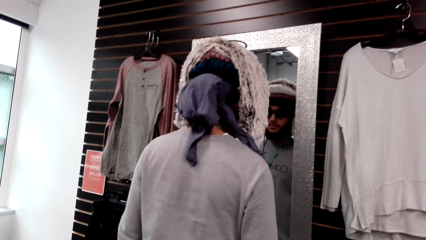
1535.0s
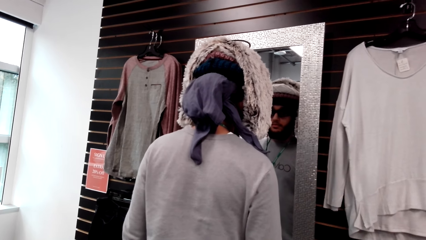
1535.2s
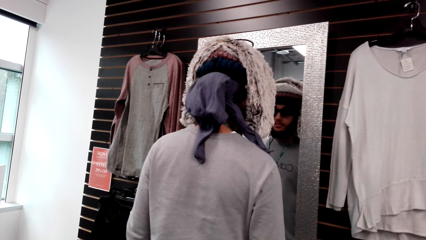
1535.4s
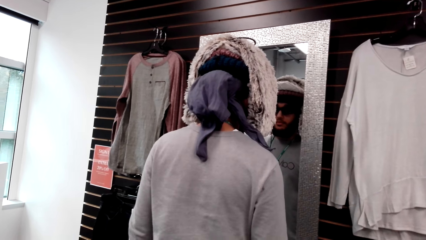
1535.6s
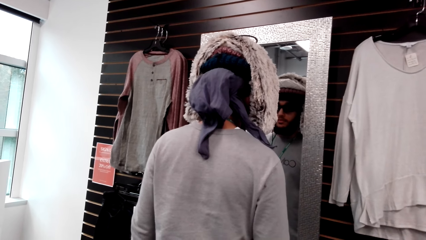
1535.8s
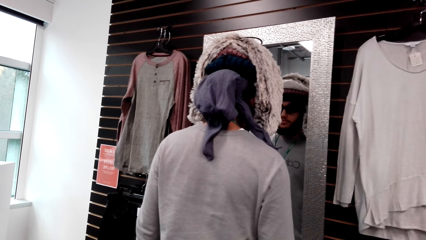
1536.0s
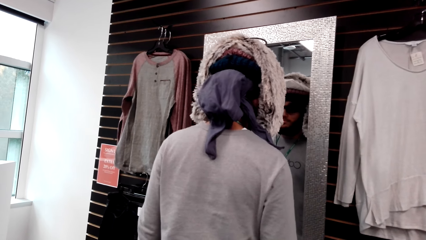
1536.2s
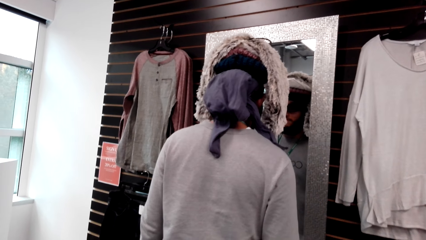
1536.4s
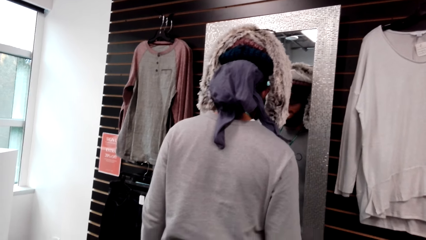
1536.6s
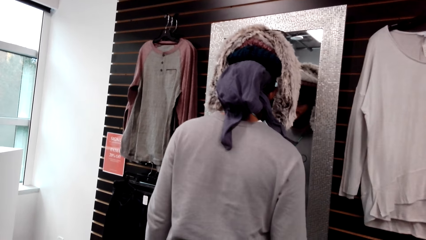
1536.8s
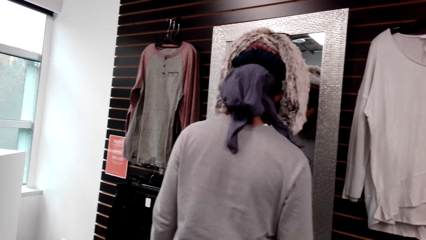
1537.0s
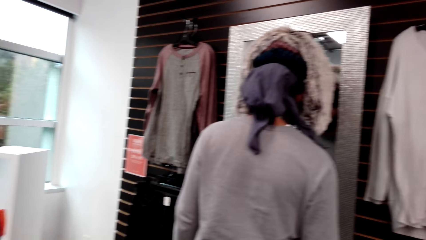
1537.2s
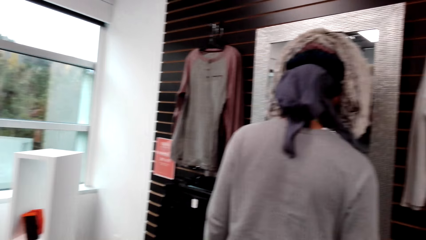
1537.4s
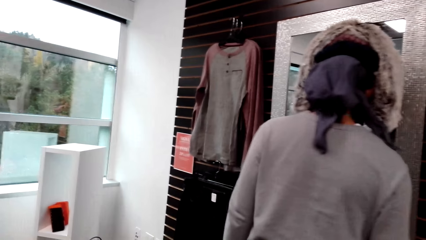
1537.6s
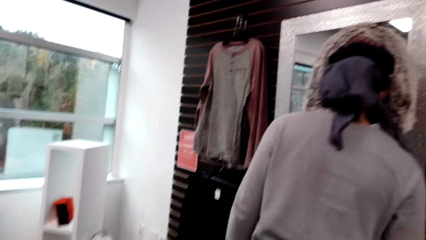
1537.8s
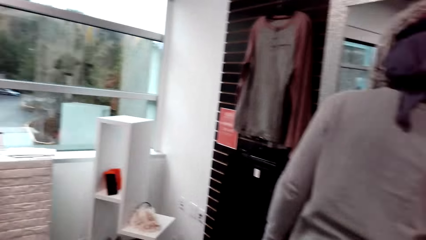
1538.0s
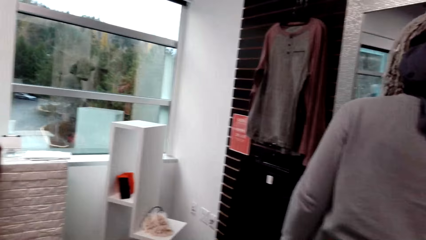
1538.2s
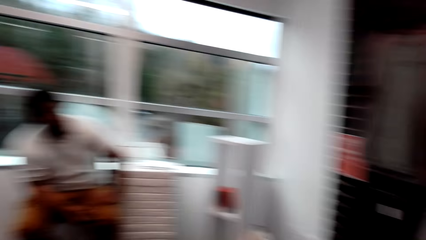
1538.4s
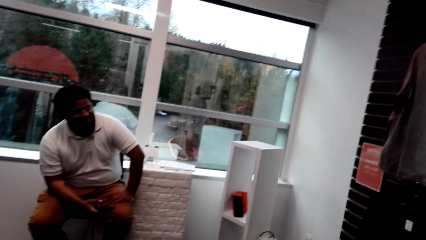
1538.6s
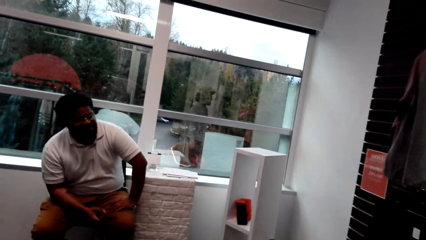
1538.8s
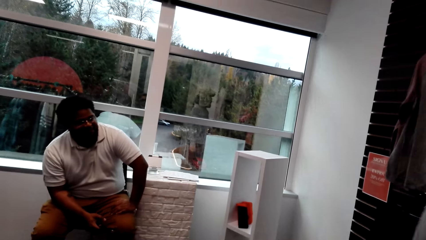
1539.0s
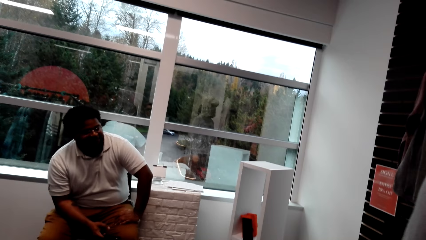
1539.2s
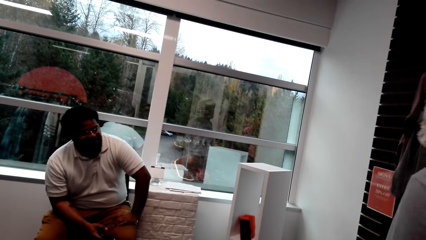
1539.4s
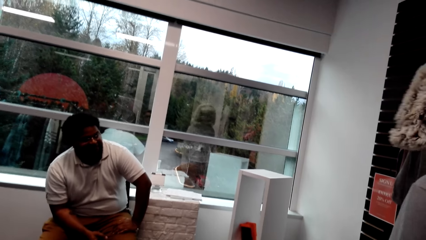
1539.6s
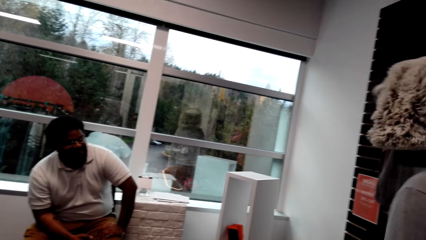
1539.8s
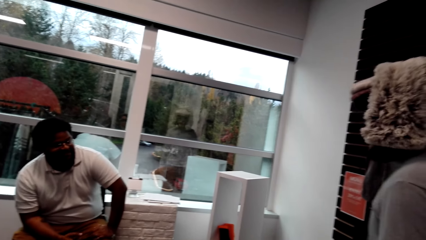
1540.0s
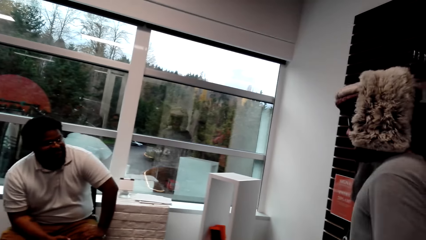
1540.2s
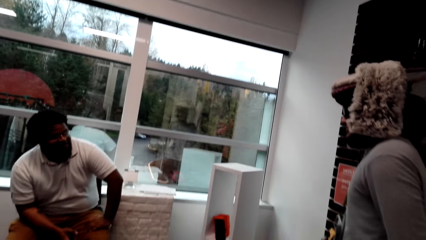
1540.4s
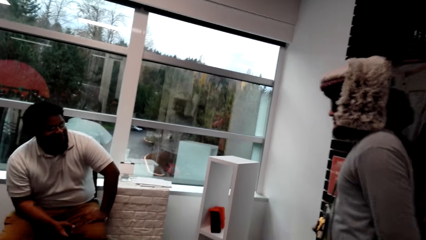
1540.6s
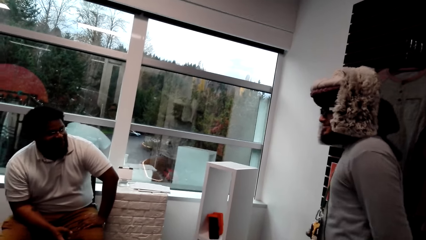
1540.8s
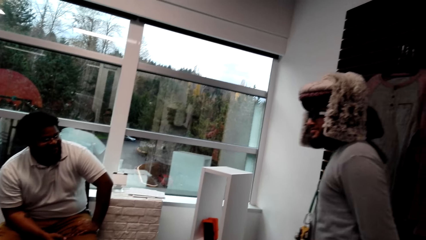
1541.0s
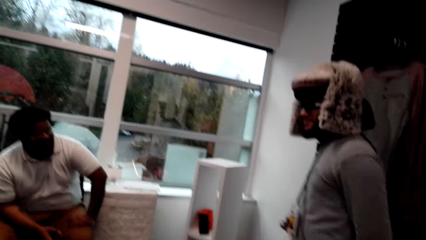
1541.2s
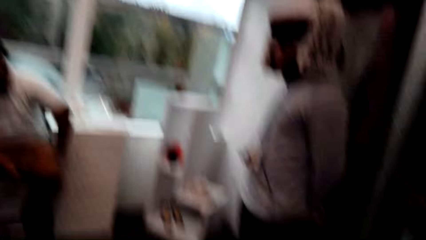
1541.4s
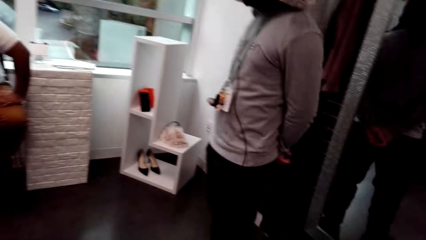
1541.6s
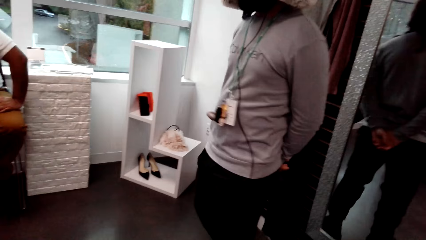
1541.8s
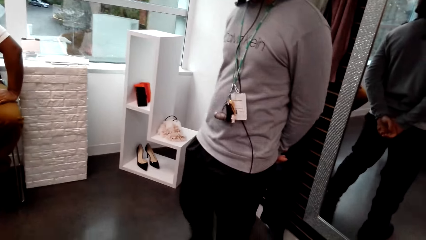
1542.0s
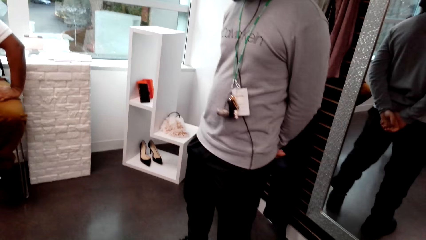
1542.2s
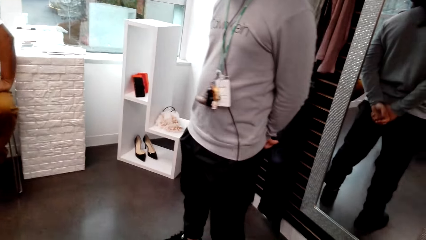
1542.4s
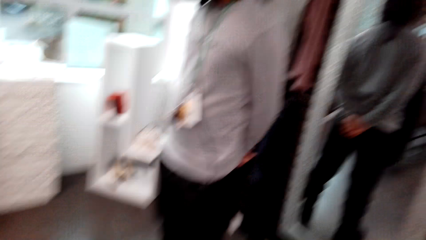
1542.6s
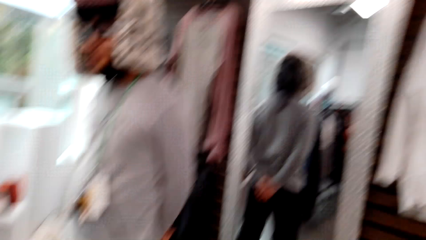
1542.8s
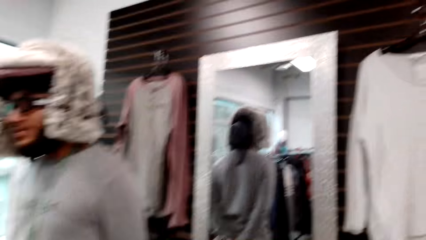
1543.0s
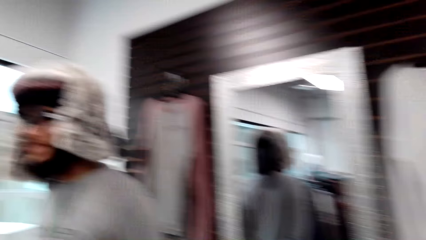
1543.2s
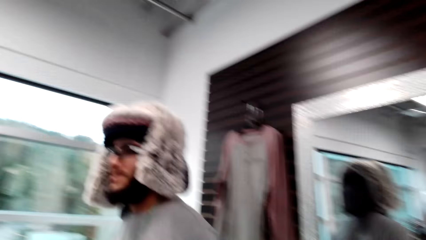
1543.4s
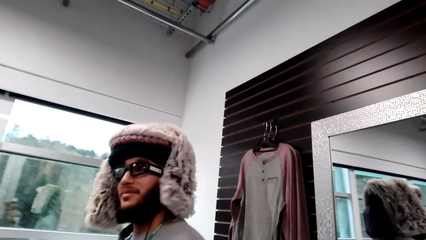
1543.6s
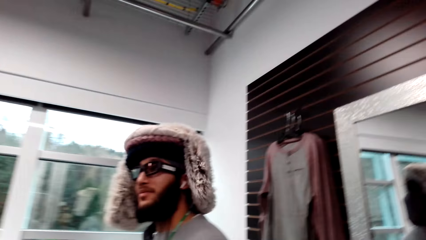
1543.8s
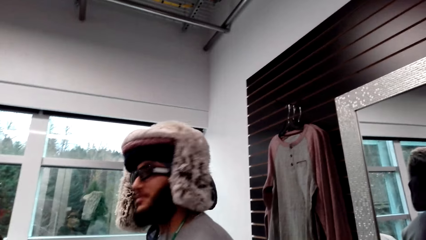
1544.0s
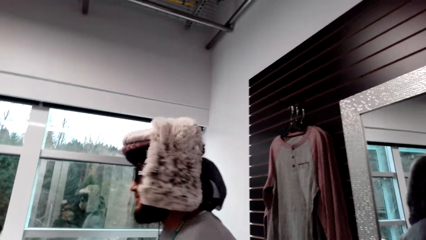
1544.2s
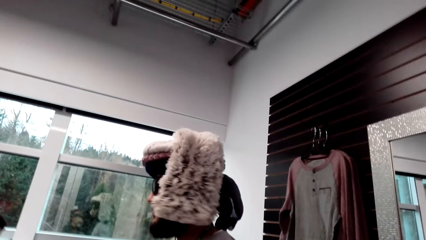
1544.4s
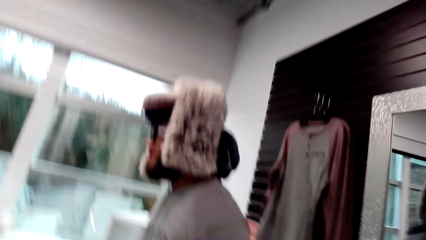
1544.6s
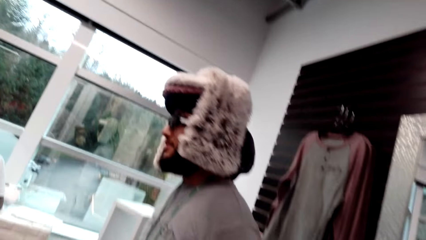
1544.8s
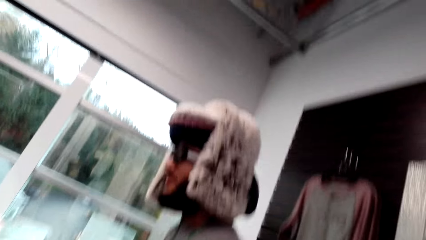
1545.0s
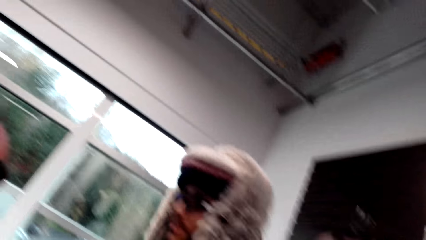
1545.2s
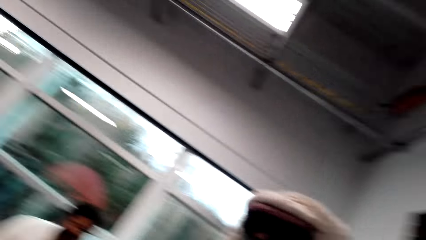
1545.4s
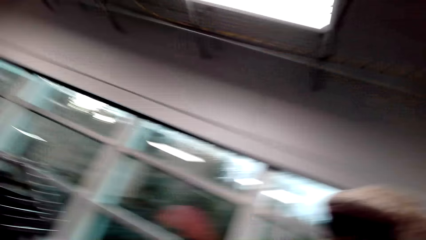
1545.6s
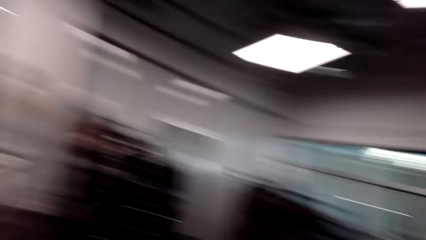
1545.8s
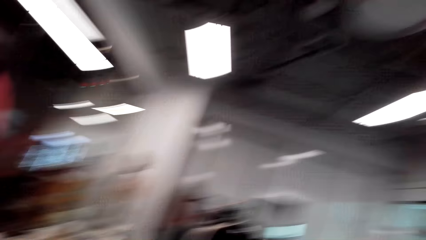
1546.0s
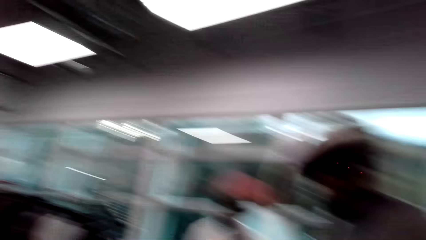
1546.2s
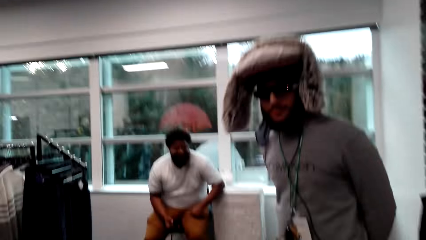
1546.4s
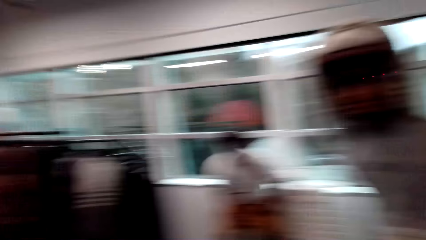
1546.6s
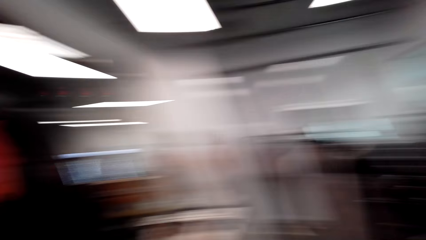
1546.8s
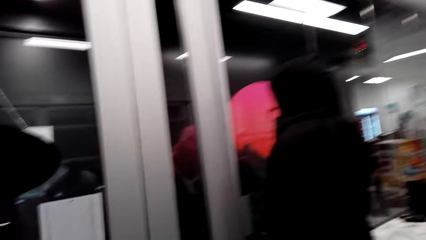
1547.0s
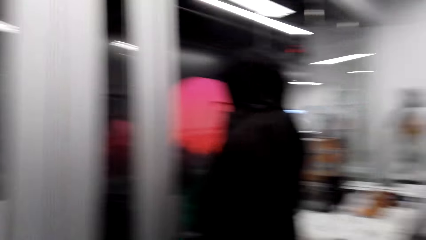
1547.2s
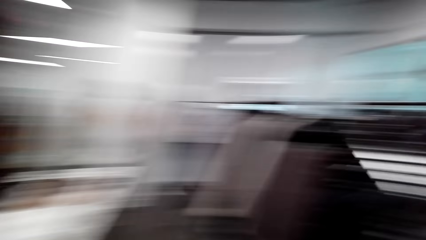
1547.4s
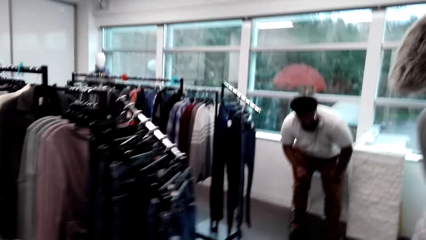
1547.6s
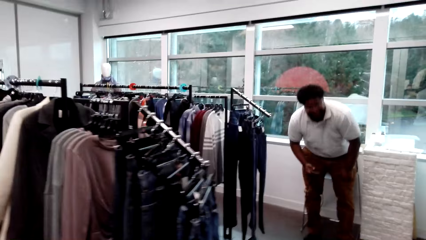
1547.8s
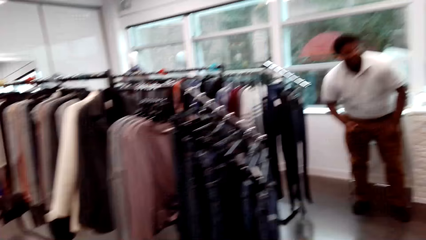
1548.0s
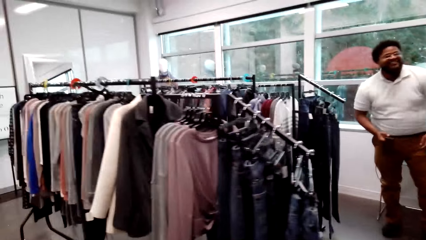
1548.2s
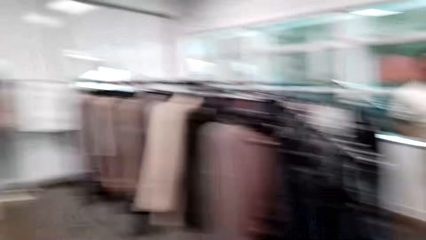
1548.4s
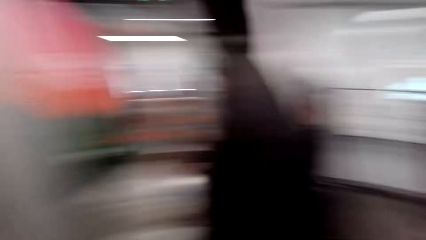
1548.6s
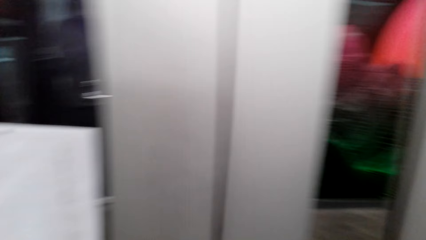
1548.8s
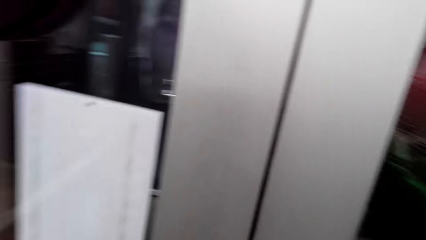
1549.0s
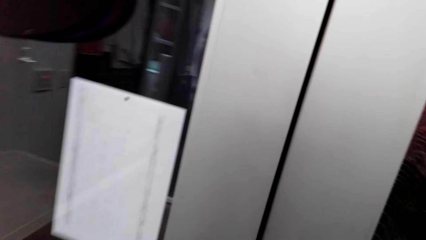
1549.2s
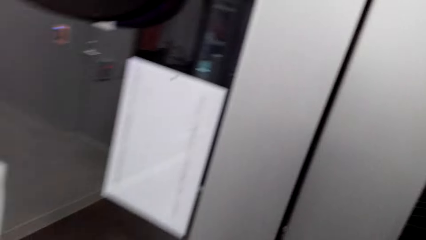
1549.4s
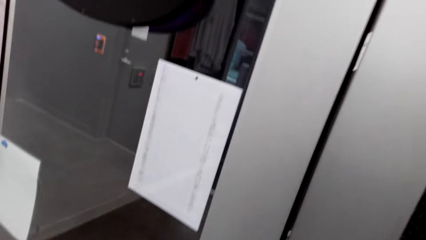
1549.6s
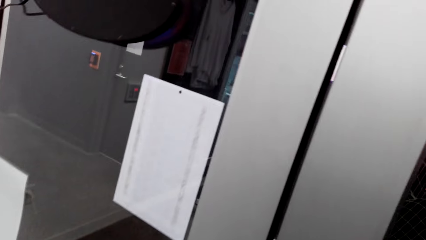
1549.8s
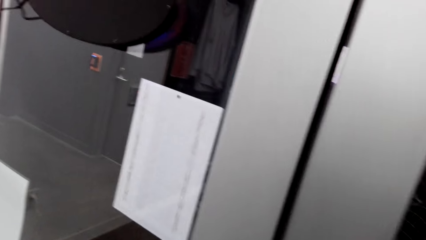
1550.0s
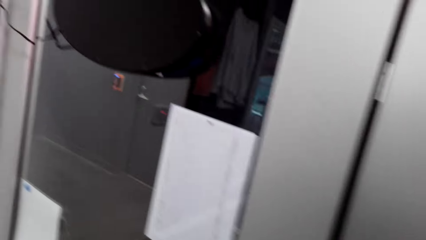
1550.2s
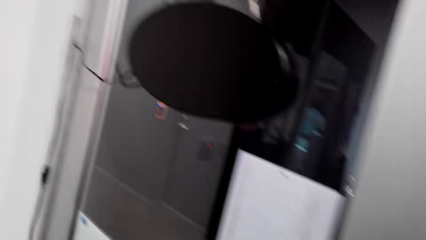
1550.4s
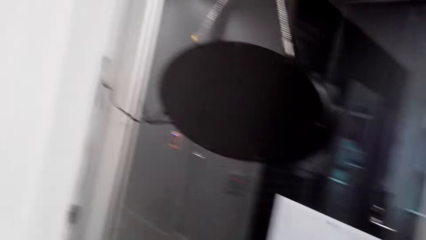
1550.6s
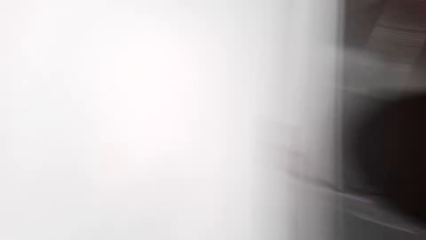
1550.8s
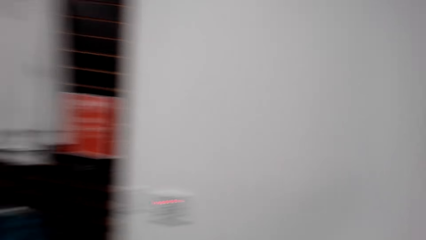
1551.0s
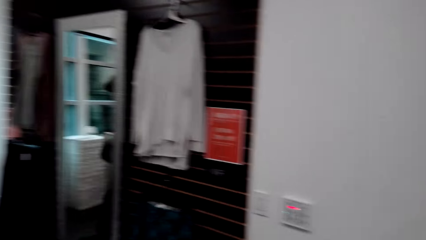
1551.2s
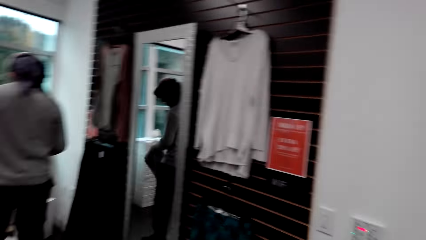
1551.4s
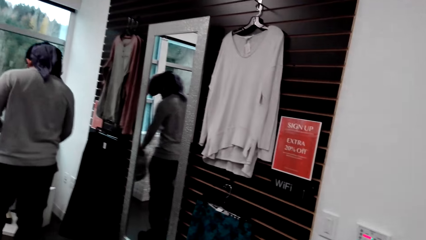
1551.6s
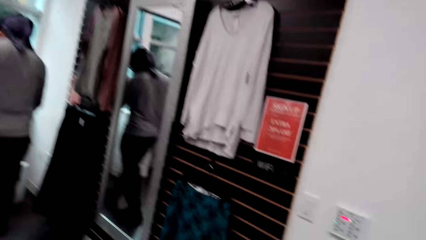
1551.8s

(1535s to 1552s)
The camera wearer looks at a person. They talk to a person. They talk to another person. They look around.
